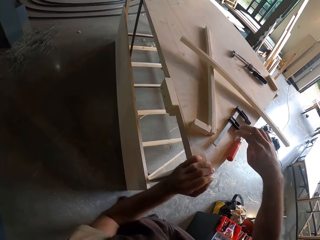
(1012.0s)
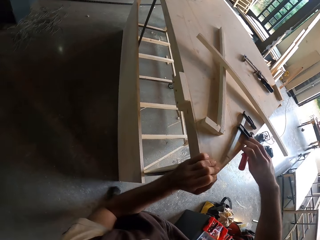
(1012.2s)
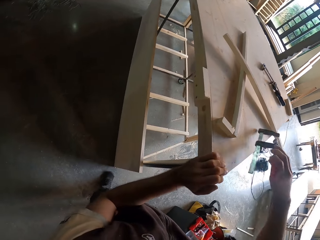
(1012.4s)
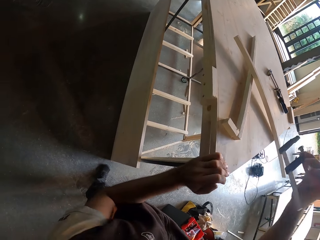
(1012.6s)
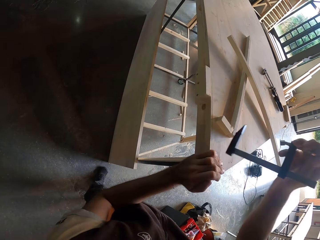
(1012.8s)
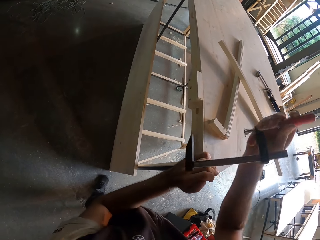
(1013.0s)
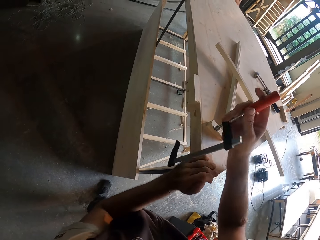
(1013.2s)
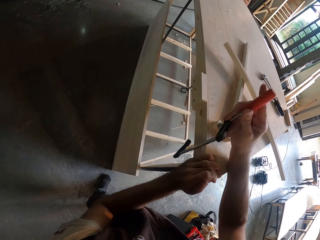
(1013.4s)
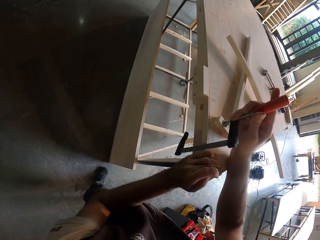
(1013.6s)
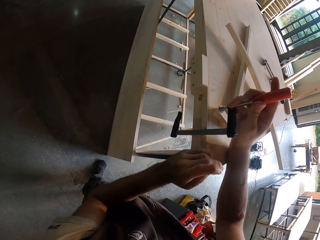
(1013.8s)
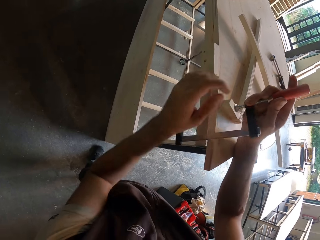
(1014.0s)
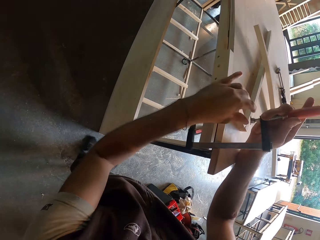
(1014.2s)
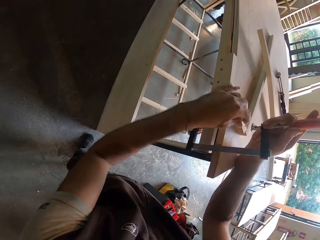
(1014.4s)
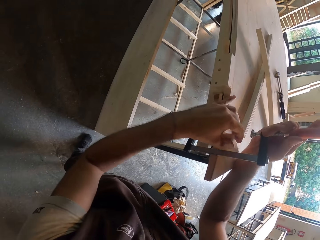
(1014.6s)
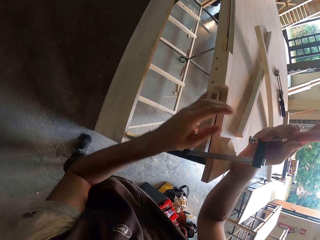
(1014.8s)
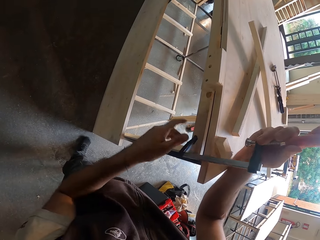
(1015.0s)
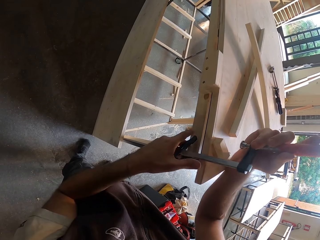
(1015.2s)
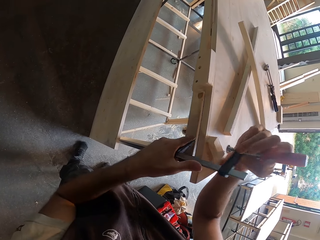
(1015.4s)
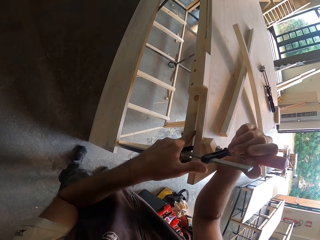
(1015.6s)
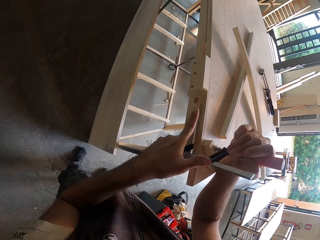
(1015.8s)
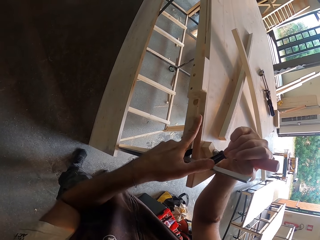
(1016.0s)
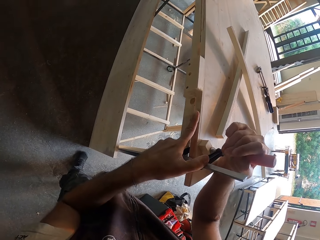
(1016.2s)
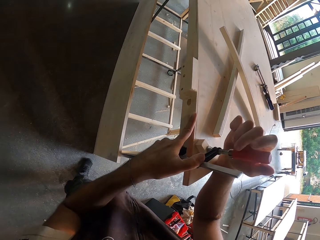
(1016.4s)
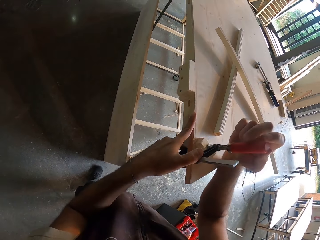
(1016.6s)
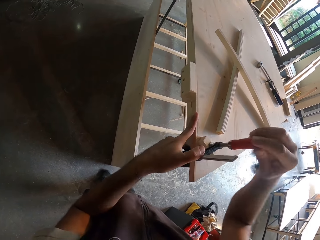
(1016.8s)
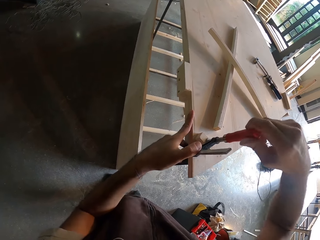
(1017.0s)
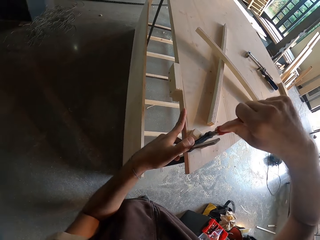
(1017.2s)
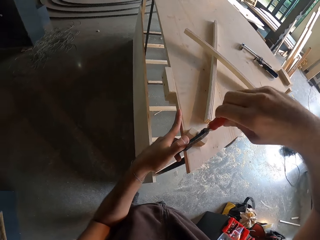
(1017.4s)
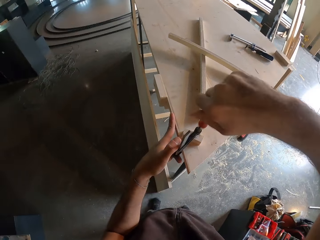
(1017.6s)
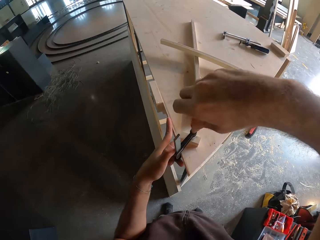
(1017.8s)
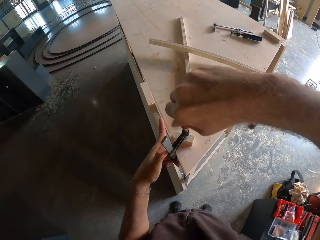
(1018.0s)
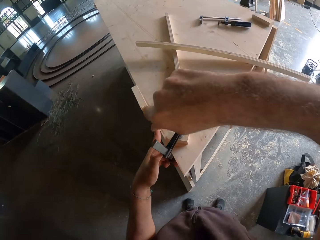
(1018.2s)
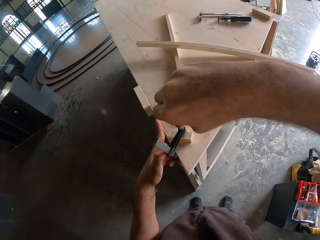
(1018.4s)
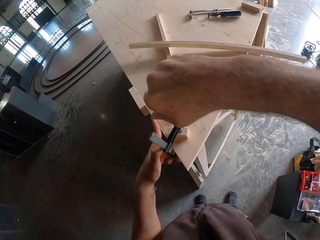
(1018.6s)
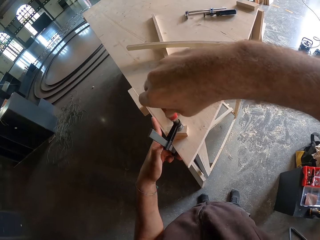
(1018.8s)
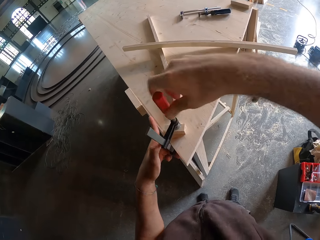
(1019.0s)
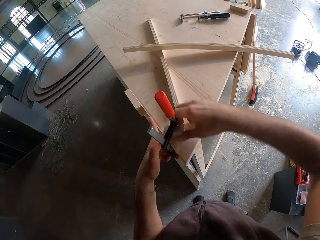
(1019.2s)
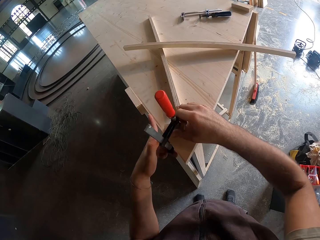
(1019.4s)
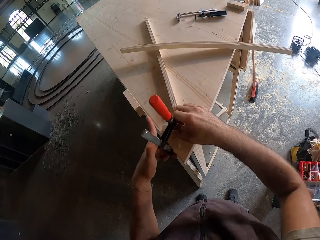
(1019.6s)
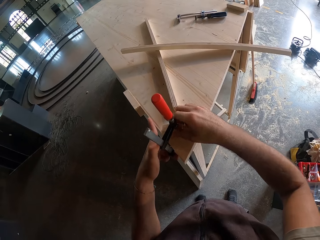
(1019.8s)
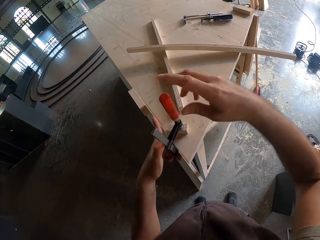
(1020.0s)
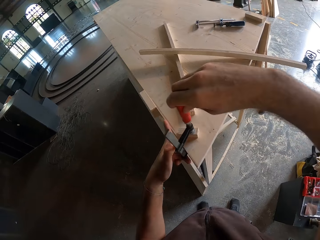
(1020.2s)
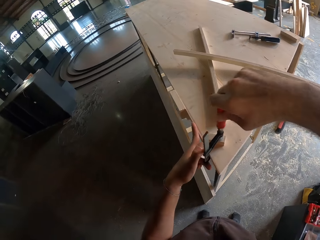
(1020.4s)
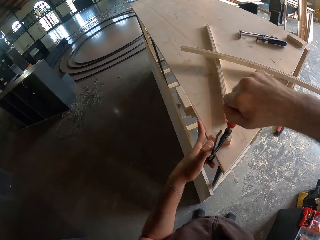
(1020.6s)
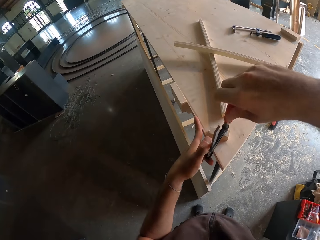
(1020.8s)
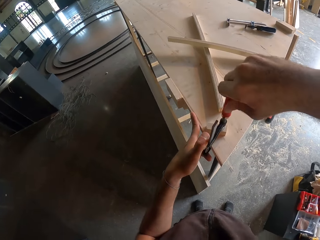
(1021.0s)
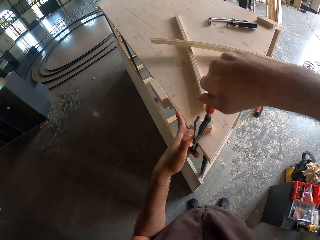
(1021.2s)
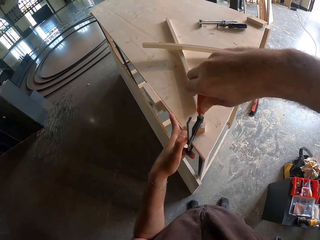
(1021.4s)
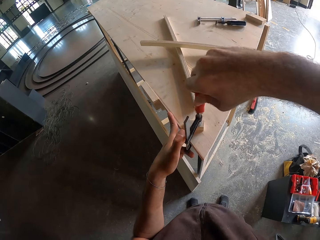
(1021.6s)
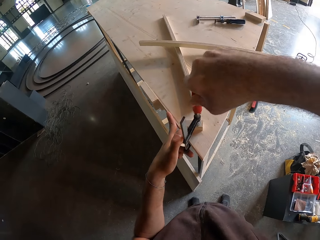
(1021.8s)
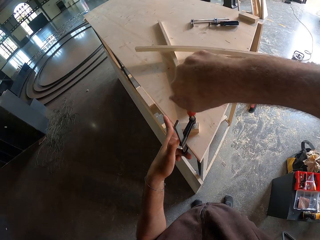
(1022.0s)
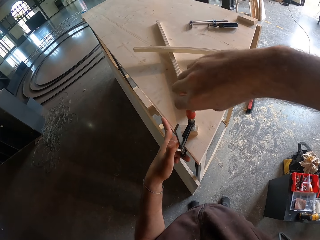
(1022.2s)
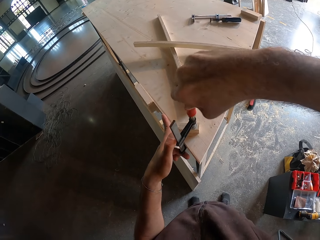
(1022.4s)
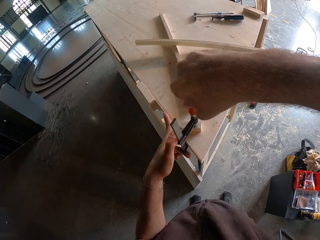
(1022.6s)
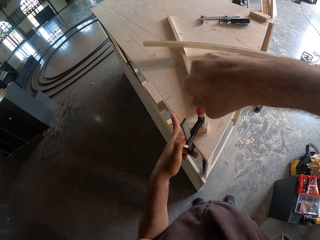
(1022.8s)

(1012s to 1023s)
The camera wearer picks up the F clamp on the wooden structure with his right hand. He shifts the chunk of plank on the wooden structure with his left hand. He attaches the F clamp to the wooden structure with both hands. He fastens the F clamp to the wooden structure with his right hand. He adjusts the chunk of plank on the wooden structure with his right hand. He adjusts the F clamp on the wooden structure with his left hand. He fastens the F clamp to the wooden structure with his right hand.

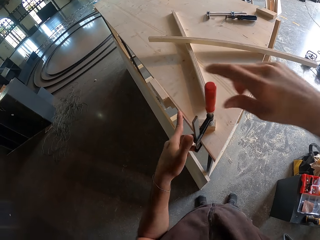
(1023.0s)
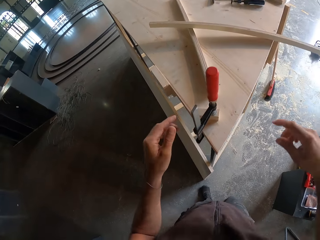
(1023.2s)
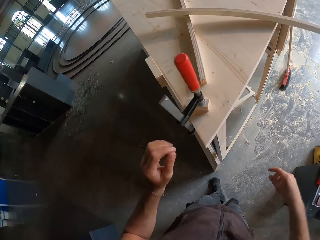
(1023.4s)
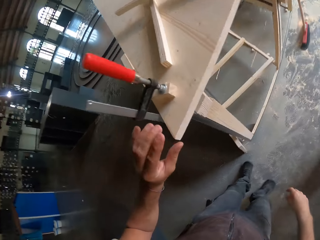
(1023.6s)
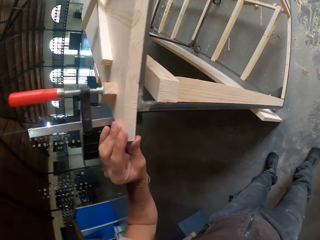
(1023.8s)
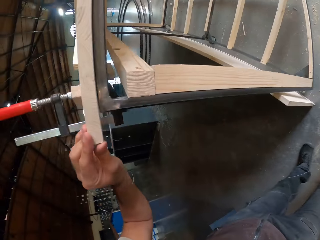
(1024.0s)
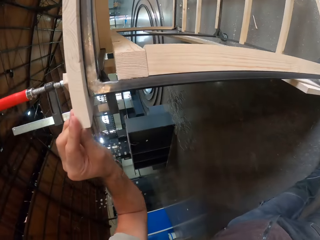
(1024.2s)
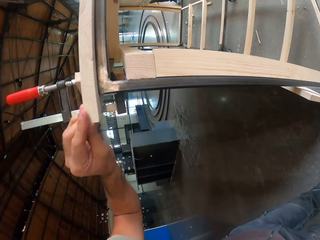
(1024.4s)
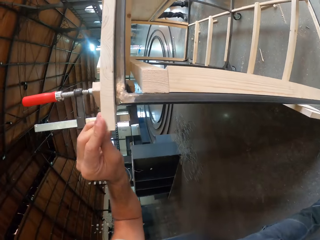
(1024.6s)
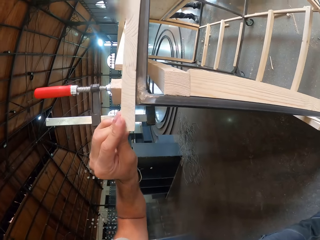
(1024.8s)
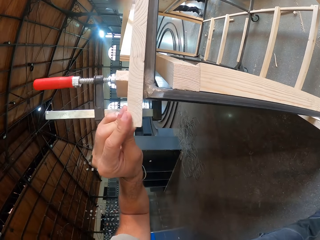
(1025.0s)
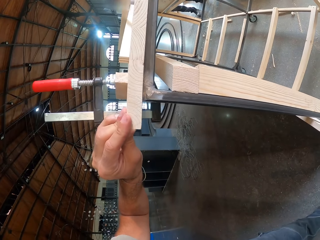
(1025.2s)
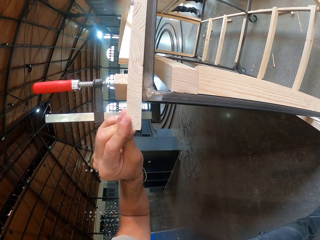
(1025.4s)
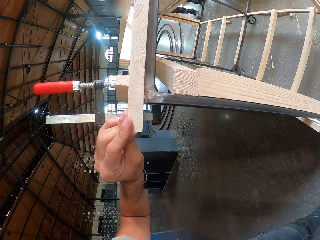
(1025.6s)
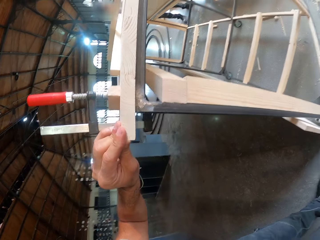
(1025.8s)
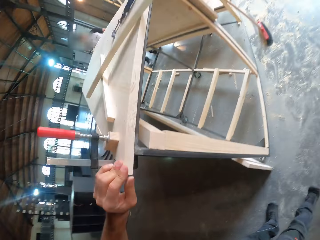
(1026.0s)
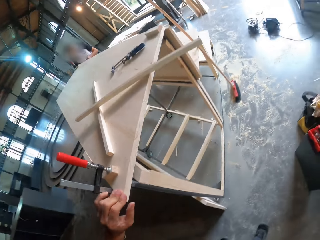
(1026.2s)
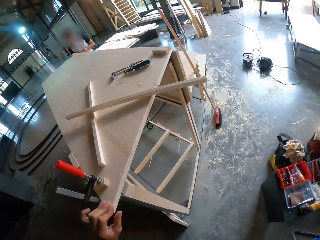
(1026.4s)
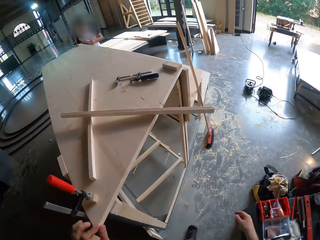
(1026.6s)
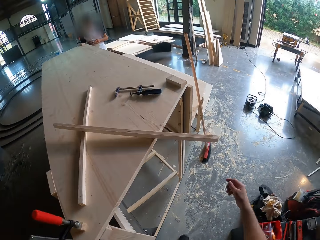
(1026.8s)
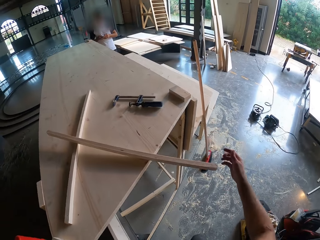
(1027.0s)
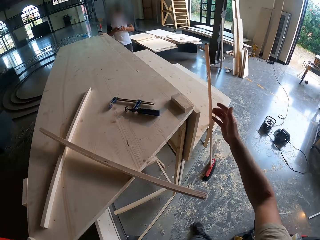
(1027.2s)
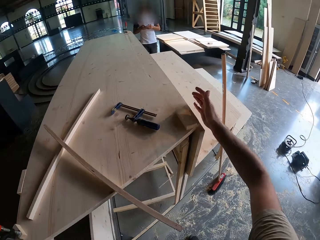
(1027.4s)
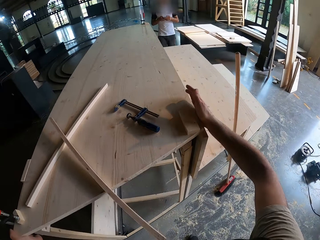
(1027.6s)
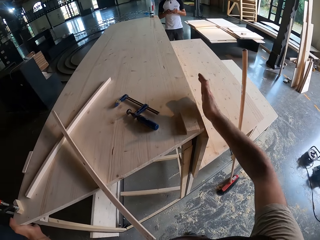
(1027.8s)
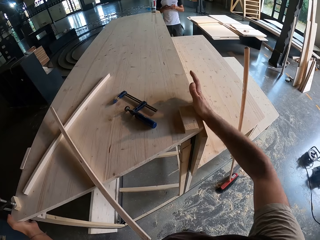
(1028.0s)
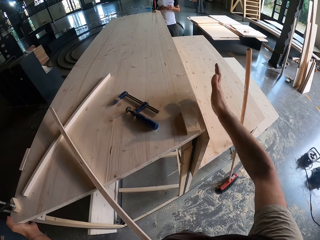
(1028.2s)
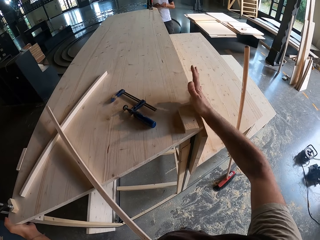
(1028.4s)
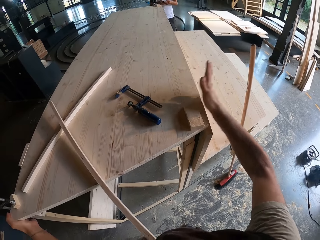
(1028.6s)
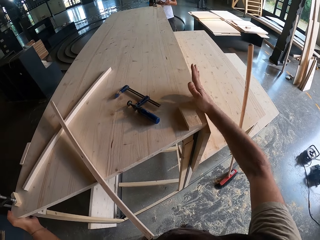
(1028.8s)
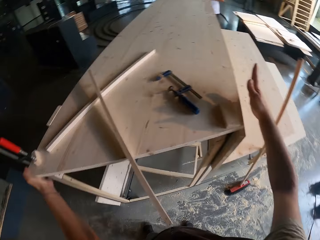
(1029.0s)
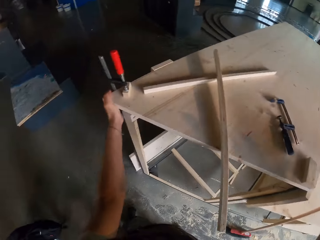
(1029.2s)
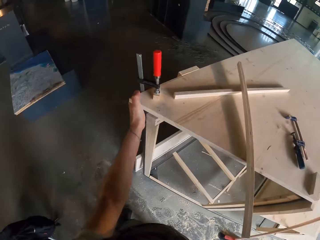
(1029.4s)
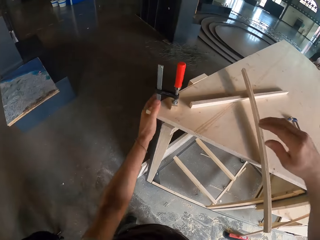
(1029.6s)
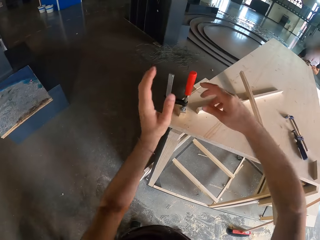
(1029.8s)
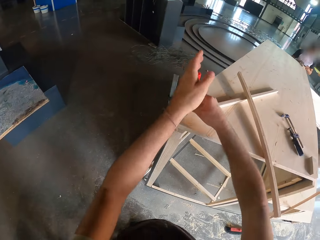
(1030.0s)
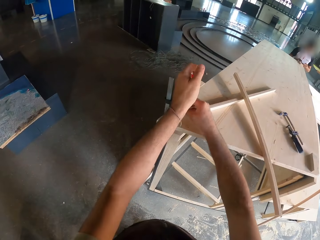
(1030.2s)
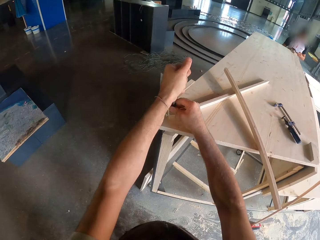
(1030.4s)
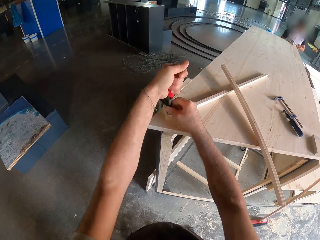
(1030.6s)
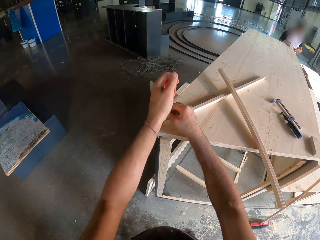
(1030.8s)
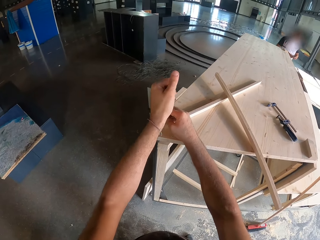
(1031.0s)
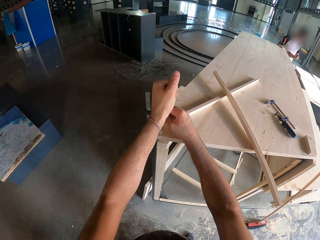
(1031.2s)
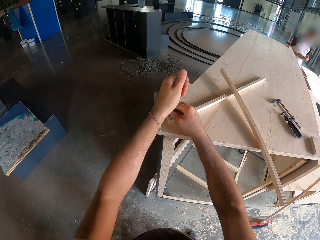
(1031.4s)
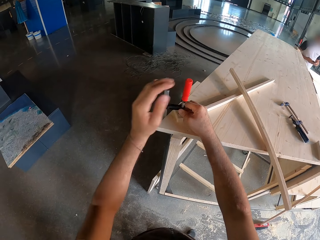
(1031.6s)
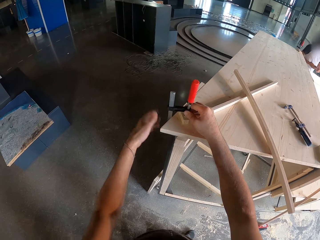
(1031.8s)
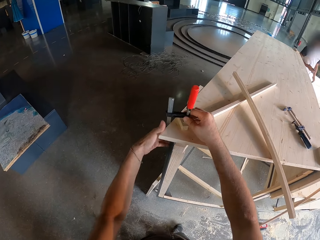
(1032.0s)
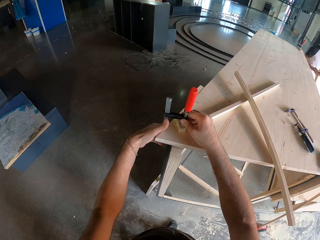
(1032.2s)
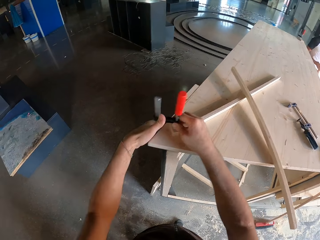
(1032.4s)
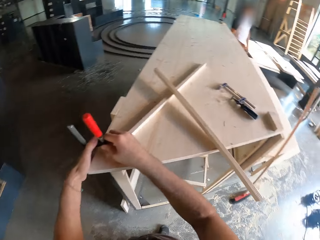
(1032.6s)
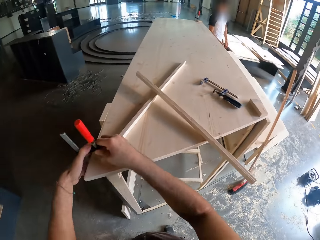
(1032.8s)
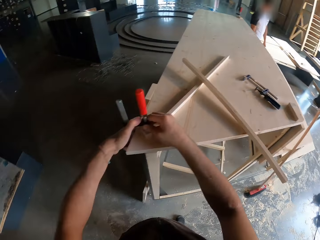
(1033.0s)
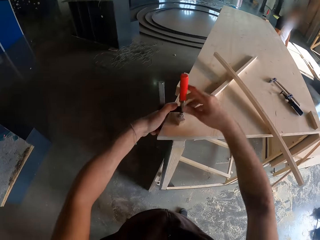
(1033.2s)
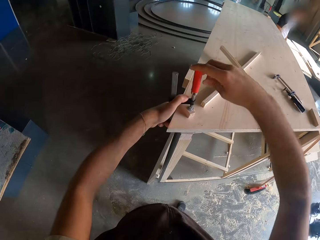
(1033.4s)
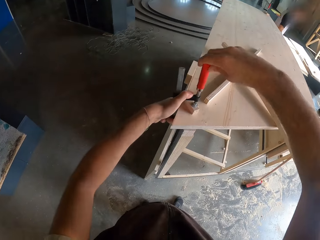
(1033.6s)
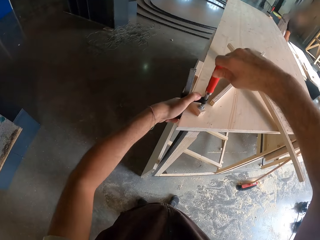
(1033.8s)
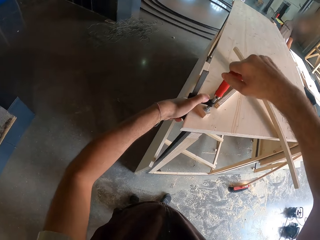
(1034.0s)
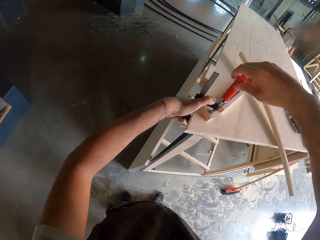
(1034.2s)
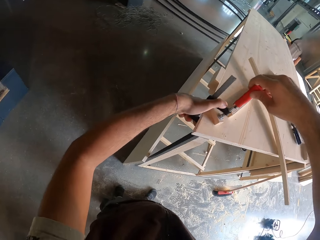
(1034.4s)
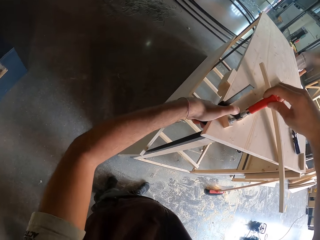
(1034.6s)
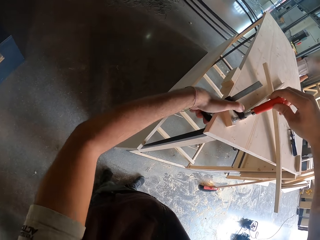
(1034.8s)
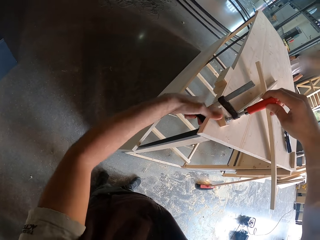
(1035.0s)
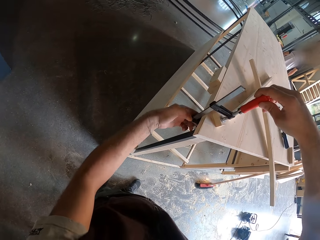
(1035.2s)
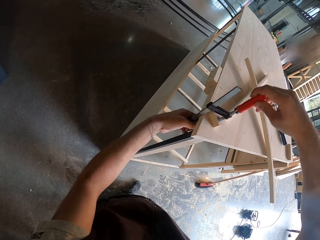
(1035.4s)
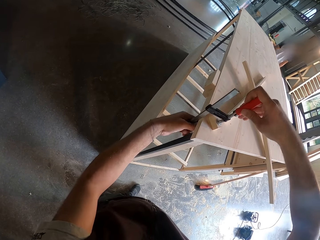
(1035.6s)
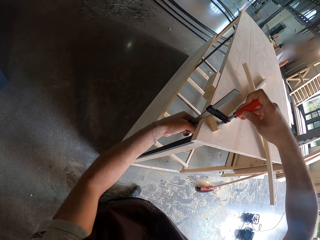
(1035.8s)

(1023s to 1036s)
The camera wearer touches the wooden structure edge with his left hand. The man operates the phone with both hands. The camera wearer hits the wooden structure with his right hand. He tightens the F clamp to the wooden structure with his left hand. He adjusts something. He supports the F clamp on the wooden structure with his left hand. He tightens the F clamp to the wooden structure with his left hand.
